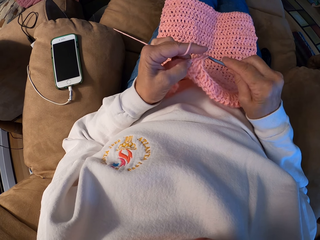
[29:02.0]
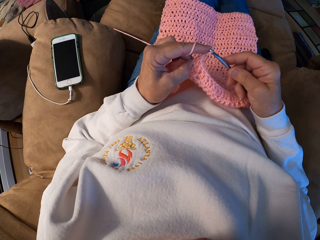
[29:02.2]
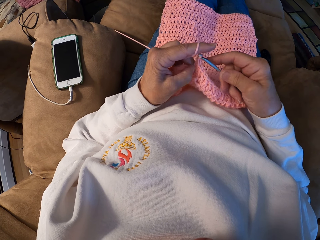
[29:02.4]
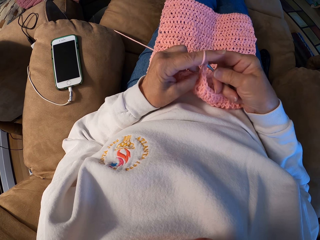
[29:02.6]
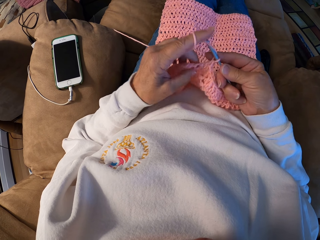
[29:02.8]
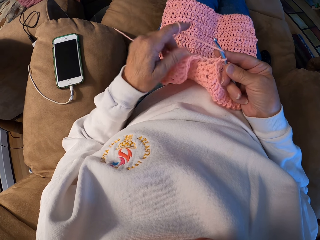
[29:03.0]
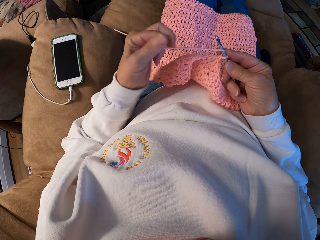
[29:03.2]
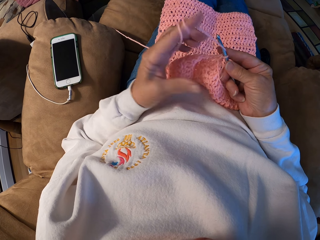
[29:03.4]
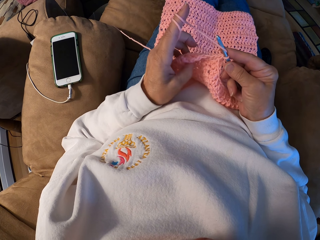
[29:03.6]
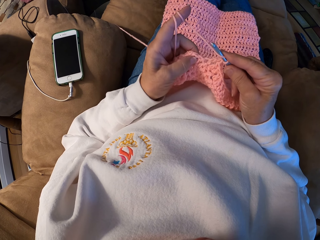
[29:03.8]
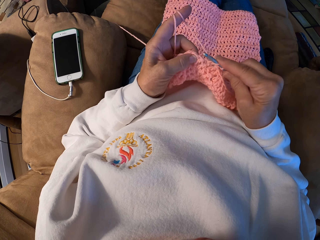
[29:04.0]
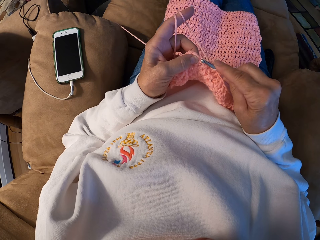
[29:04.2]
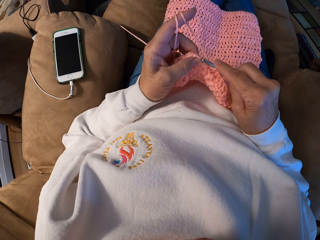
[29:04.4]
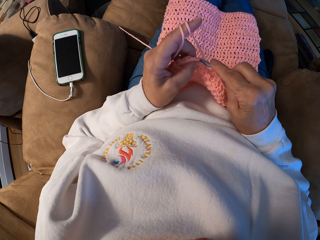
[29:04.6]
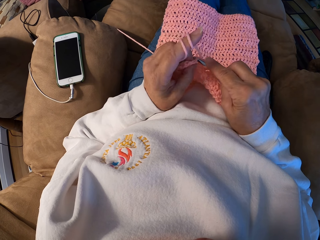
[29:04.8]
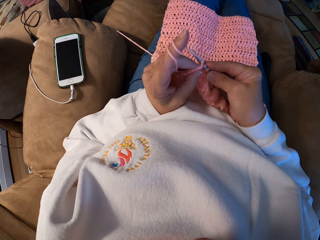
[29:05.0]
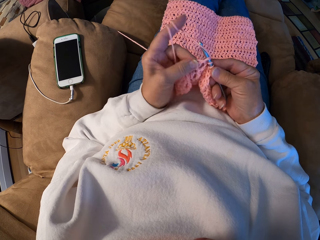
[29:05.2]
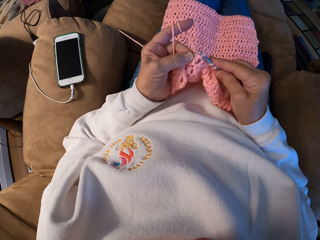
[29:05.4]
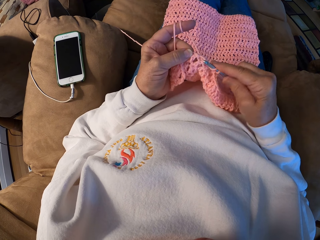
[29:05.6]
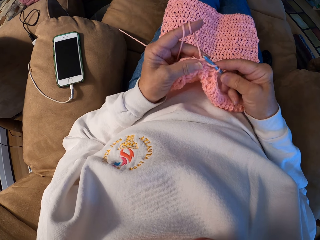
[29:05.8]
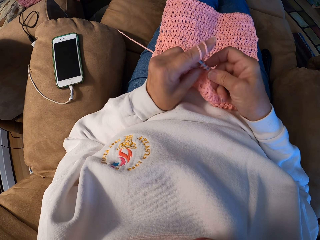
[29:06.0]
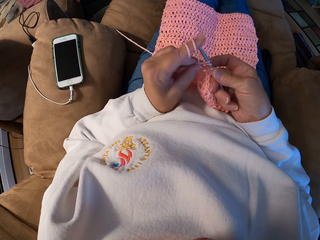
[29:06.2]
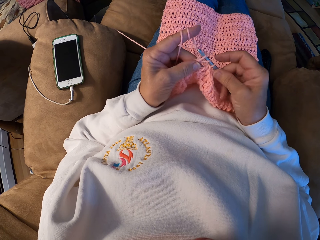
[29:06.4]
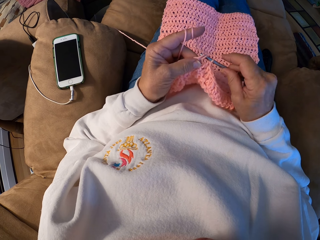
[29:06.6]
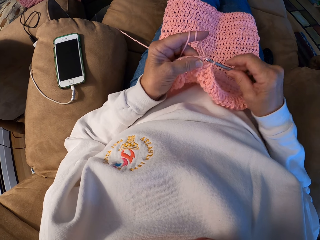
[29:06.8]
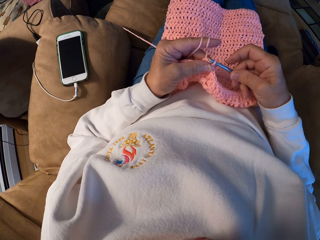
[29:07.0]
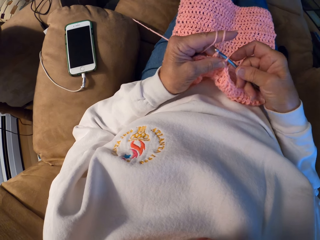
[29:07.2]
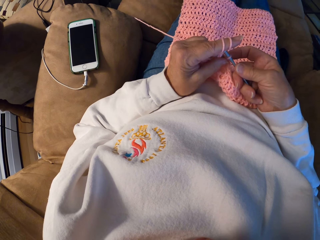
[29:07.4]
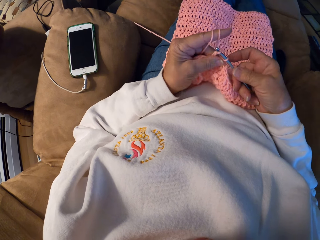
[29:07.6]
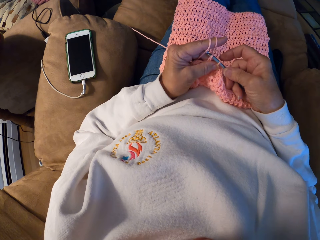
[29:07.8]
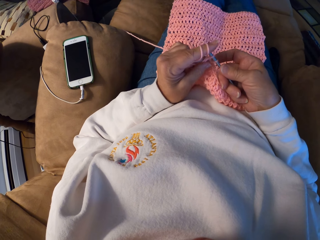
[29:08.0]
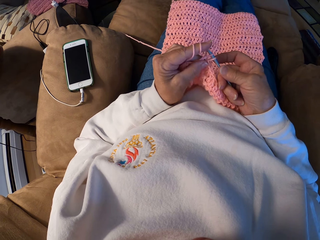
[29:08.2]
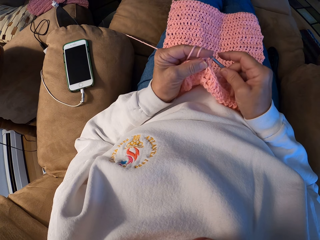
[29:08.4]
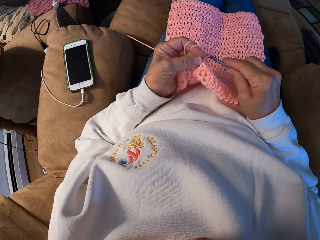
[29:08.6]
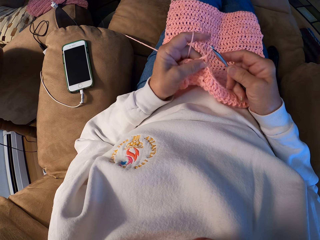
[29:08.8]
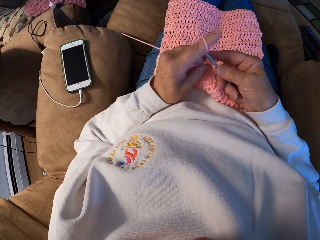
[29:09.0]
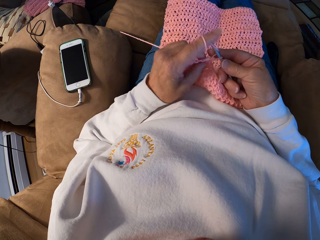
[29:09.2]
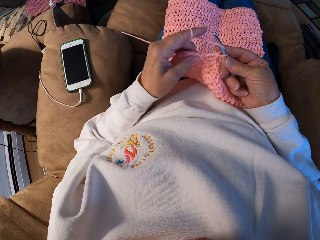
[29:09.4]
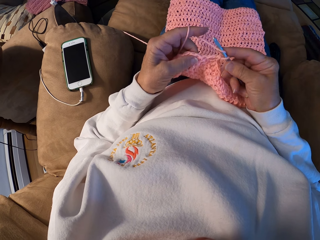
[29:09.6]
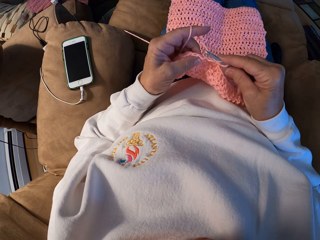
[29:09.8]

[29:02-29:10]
The camera wearer rolls the yarn with her left index finger. She crochets the yarn with the crochet hook.

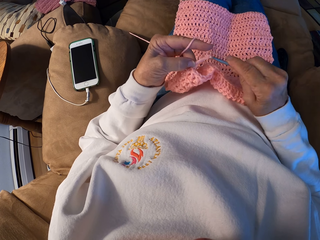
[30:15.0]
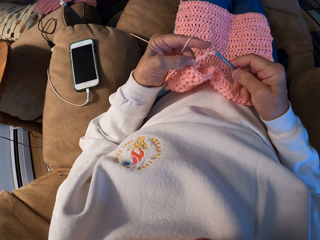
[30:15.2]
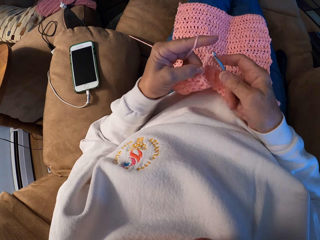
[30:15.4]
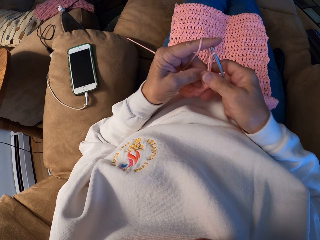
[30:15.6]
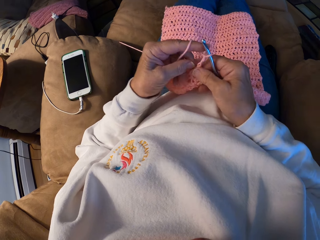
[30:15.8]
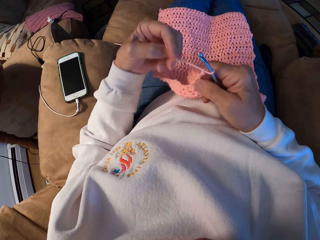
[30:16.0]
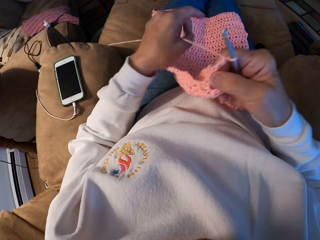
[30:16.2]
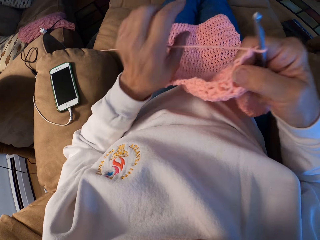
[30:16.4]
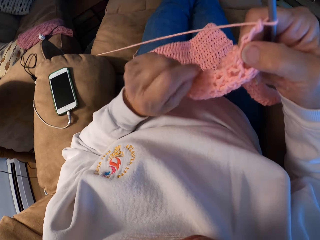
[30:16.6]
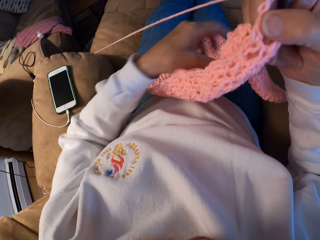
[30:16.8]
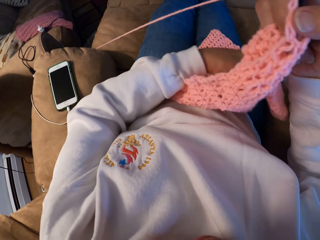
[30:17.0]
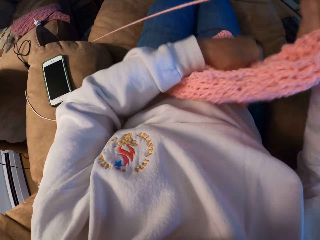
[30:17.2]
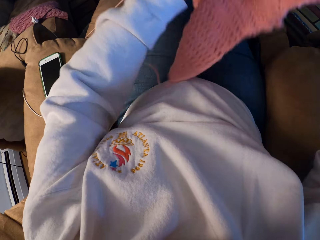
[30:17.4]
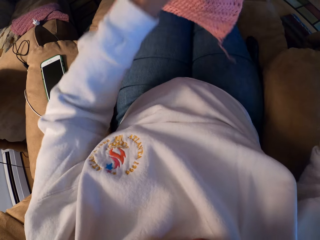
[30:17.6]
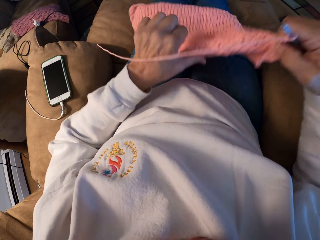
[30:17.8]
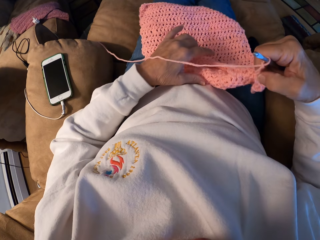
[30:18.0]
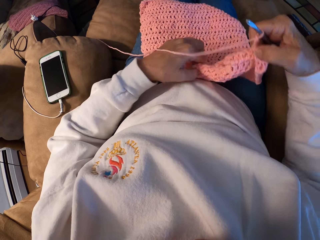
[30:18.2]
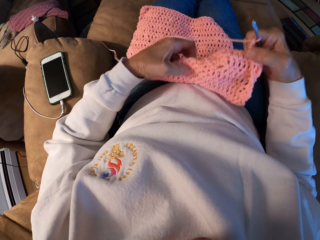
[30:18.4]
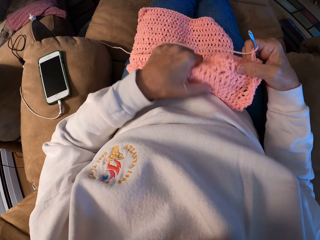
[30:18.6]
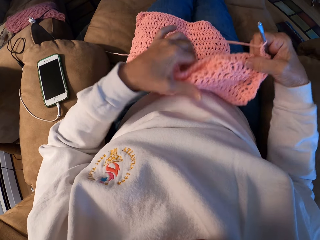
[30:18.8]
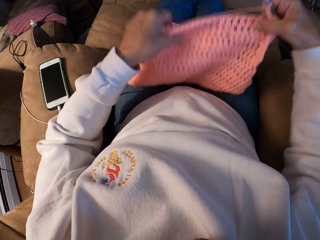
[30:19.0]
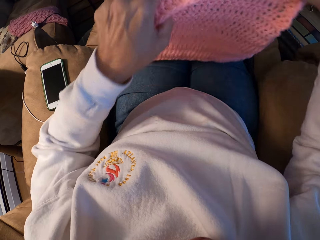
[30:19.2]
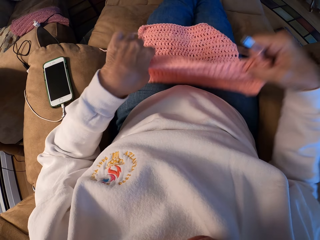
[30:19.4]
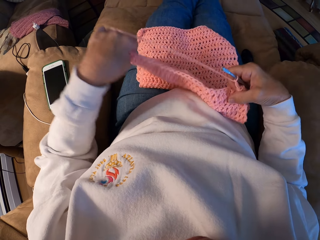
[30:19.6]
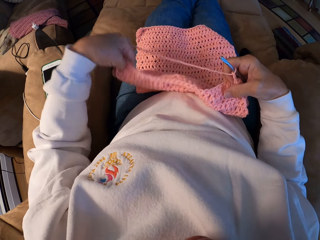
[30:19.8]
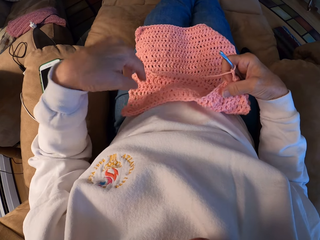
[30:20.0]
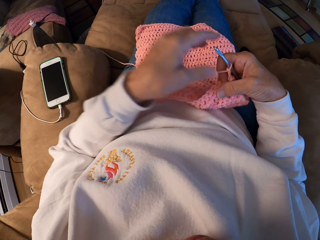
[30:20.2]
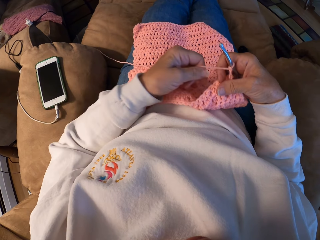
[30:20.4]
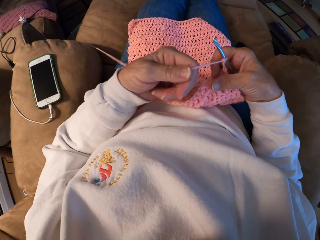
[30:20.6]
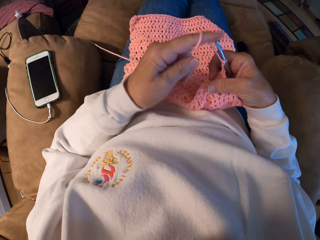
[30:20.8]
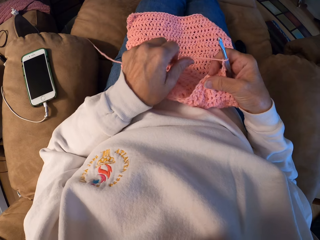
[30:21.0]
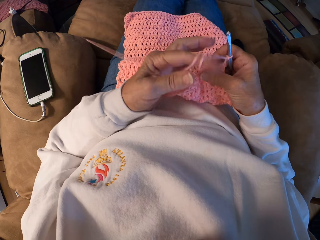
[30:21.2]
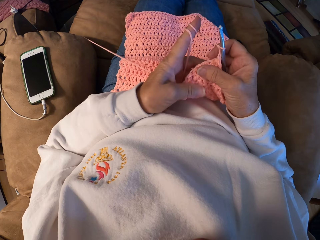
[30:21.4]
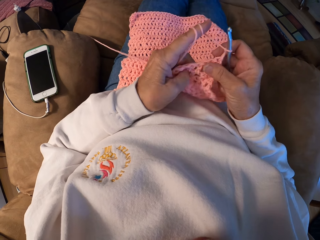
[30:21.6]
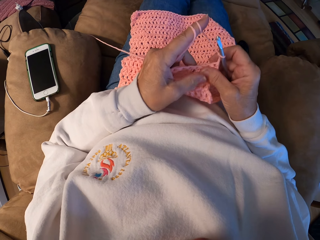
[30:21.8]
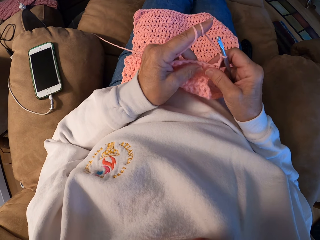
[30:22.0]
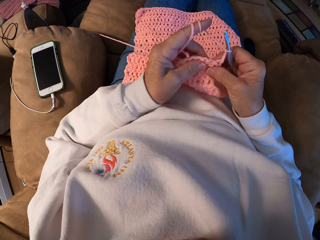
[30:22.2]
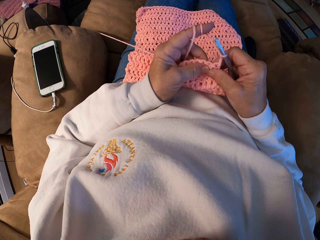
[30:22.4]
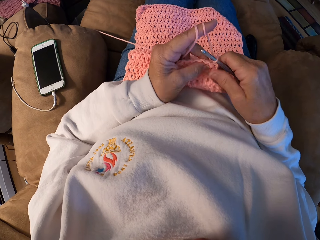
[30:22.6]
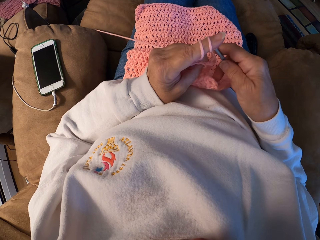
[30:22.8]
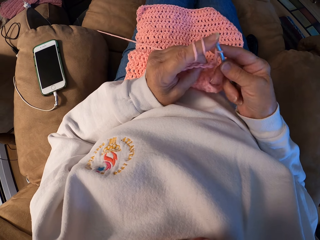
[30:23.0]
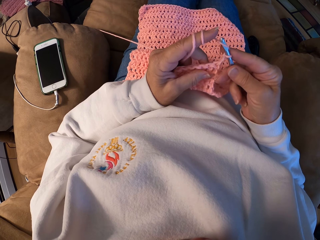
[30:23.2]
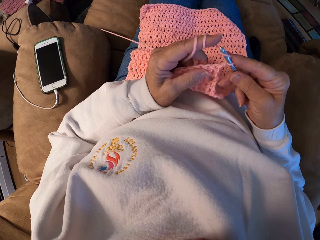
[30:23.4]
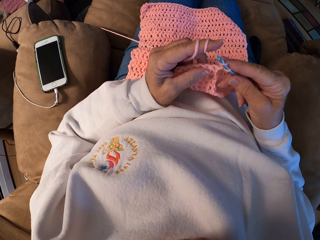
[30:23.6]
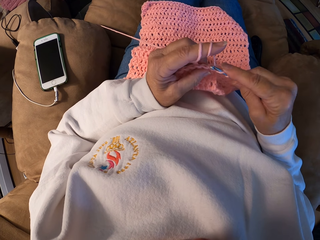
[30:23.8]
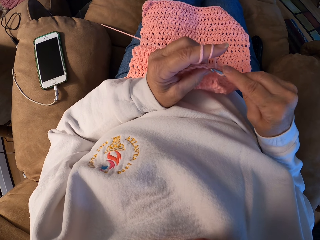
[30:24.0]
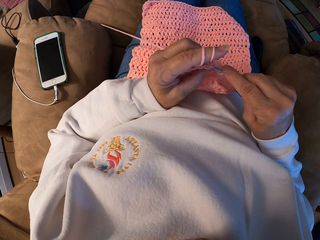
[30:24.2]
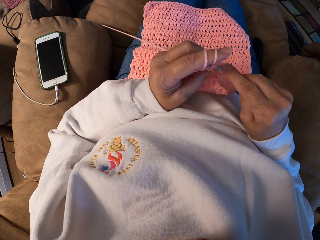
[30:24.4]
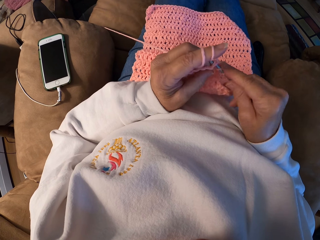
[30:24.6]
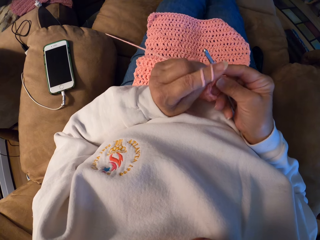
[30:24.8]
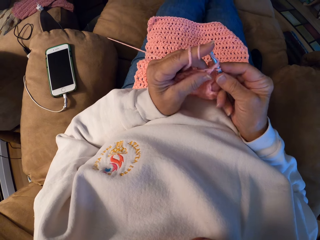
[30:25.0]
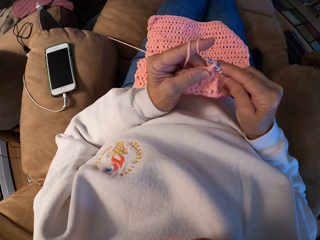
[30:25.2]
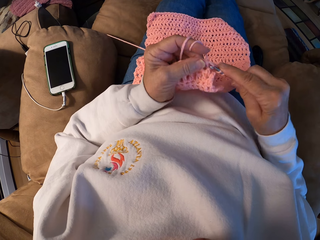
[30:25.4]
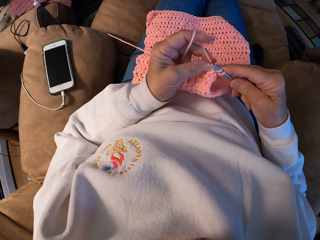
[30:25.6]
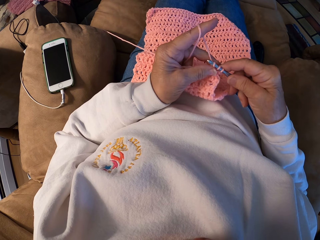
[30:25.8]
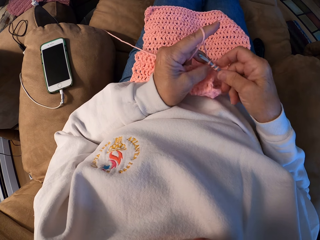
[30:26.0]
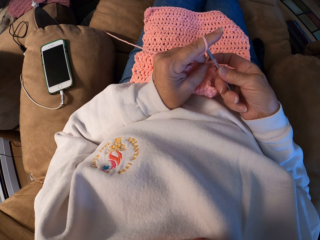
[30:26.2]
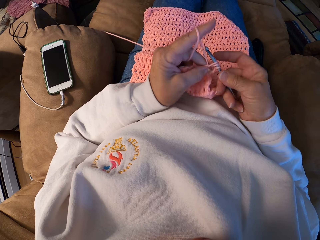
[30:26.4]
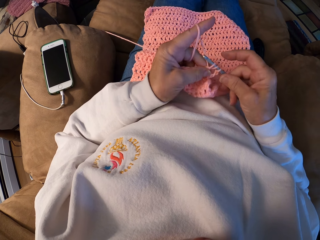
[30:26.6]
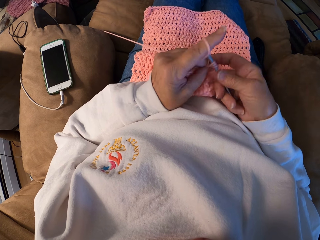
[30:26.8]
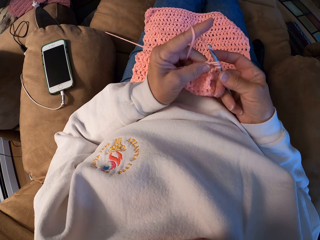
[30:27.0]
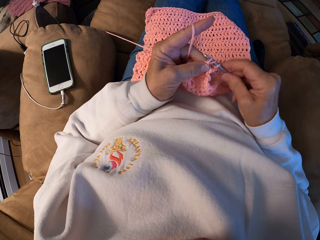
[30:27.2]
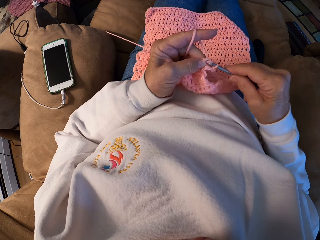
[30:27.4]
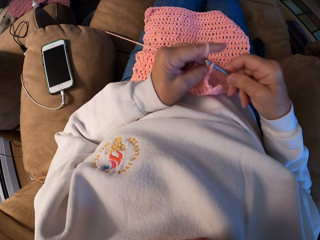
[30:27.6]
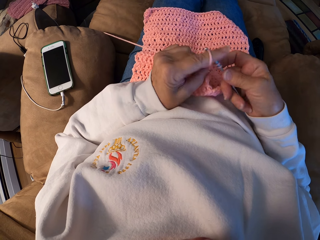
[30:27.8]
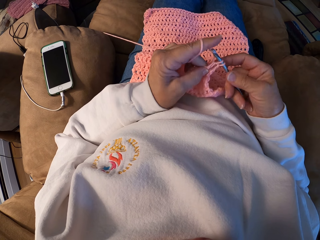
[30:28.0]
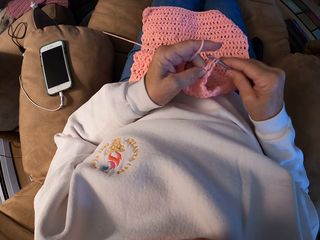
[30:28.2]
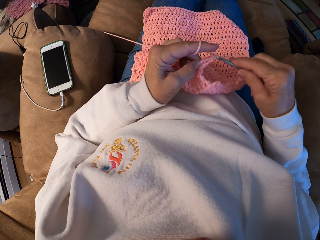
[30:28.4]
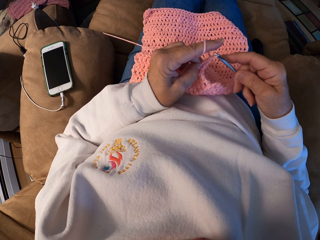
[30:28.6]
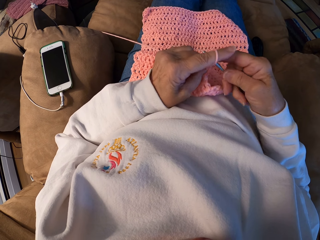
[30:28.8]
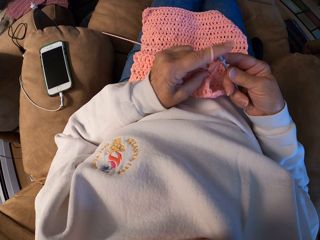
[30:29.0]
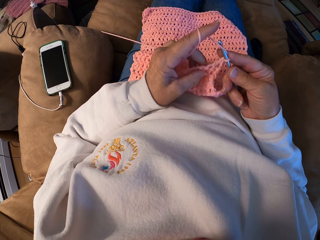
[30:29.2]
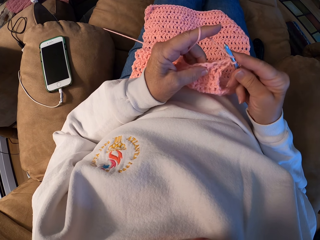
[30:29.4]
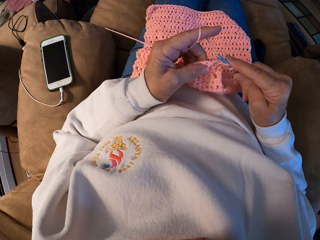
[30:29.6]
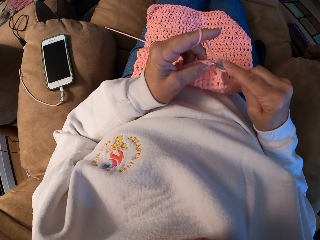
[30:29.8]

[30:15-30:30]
The camera wearer adjusts the crocheted yarn. She raises the garment up, and lays the garment down on her lap. She wraps a knitting yarn thread on her left index finger. She knits the garment using a knitting needle.
